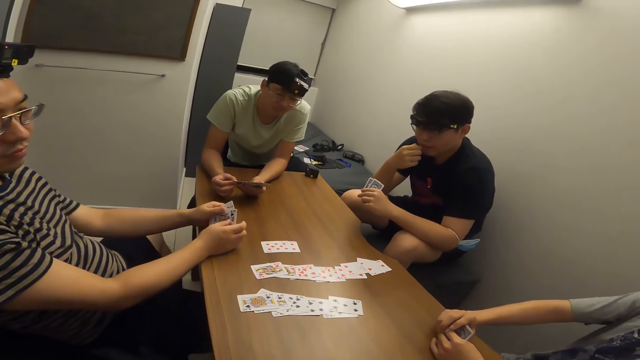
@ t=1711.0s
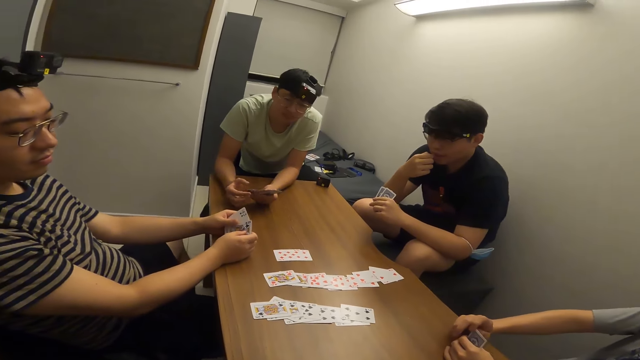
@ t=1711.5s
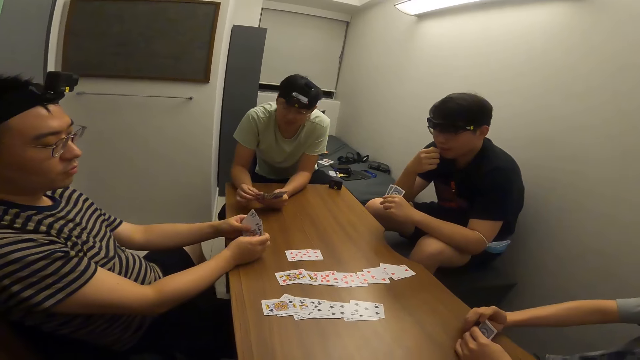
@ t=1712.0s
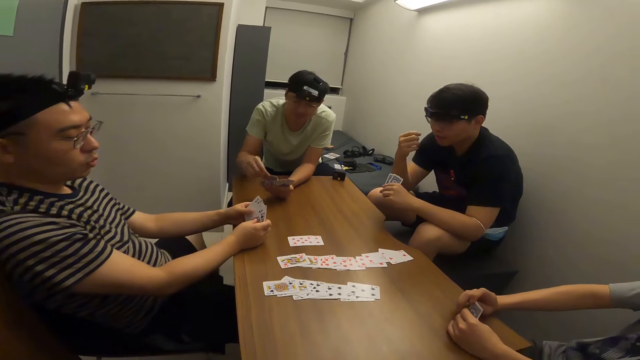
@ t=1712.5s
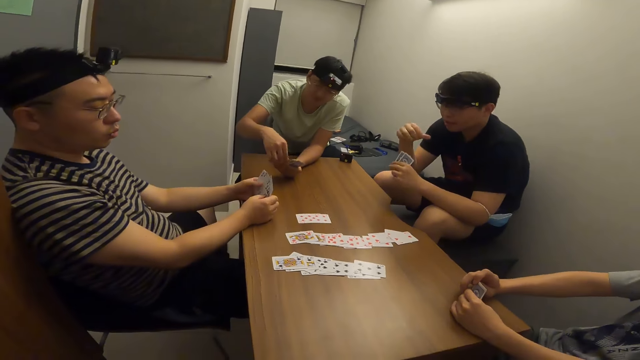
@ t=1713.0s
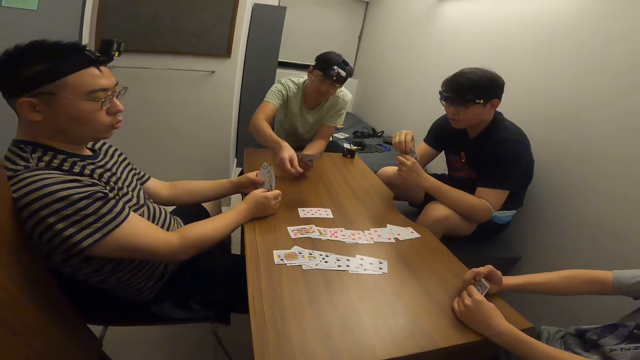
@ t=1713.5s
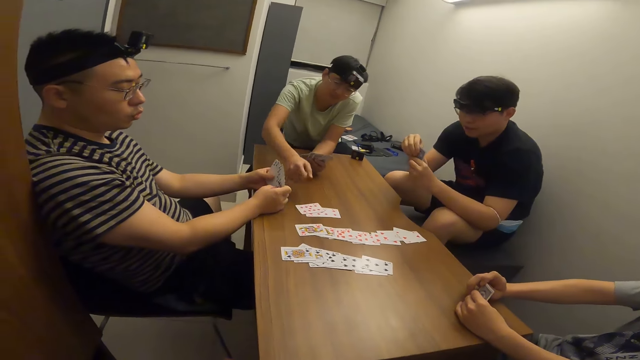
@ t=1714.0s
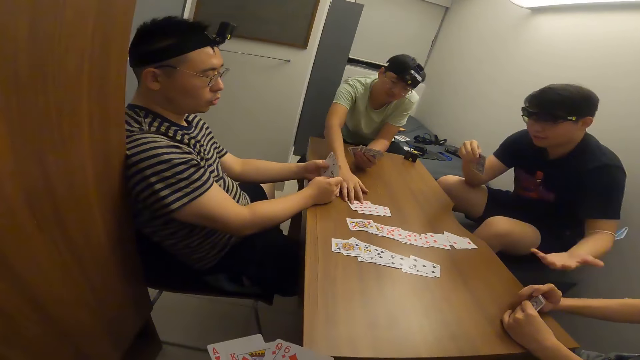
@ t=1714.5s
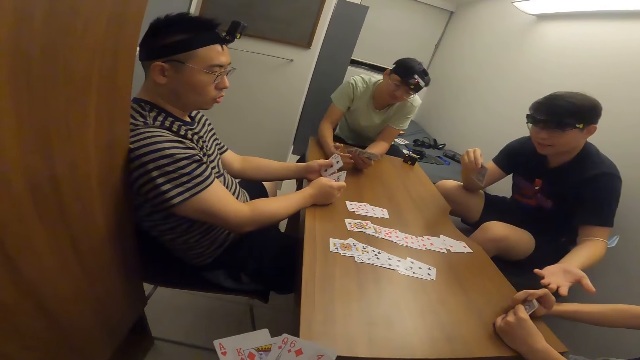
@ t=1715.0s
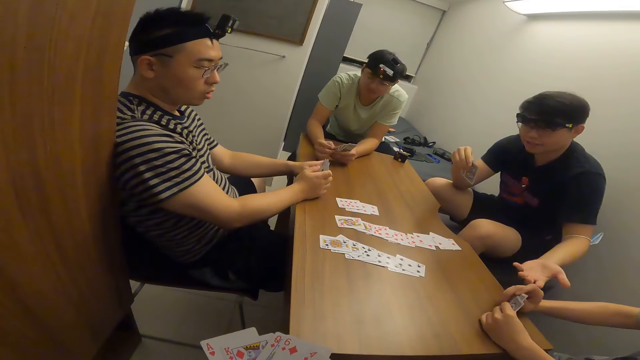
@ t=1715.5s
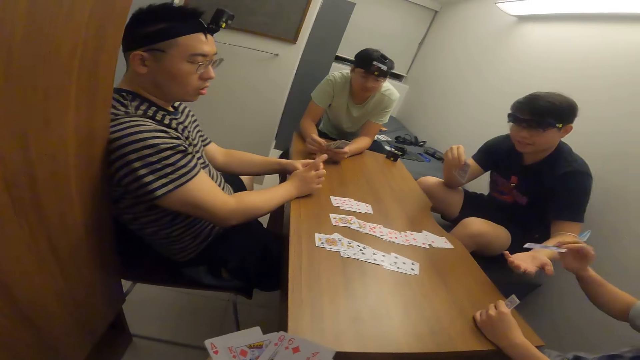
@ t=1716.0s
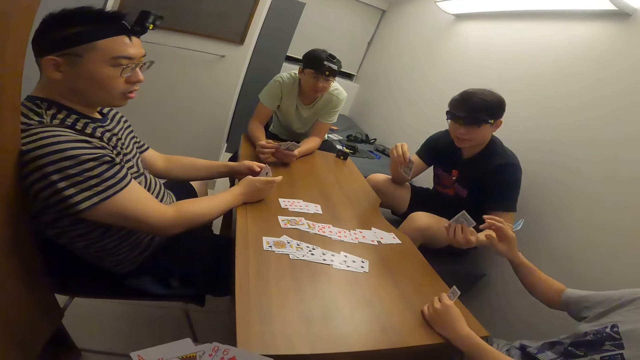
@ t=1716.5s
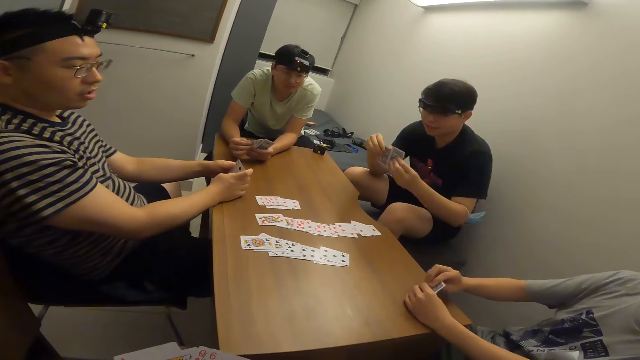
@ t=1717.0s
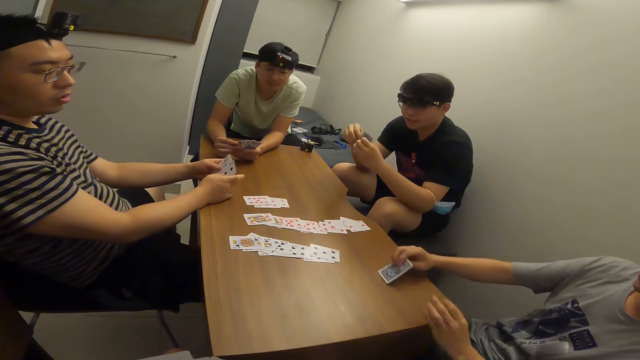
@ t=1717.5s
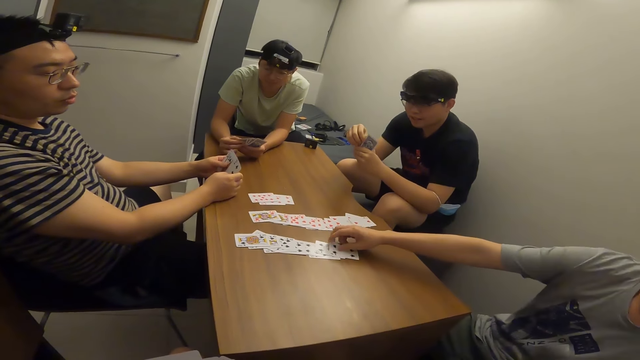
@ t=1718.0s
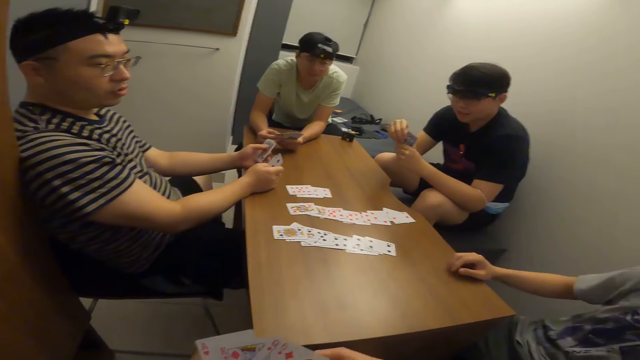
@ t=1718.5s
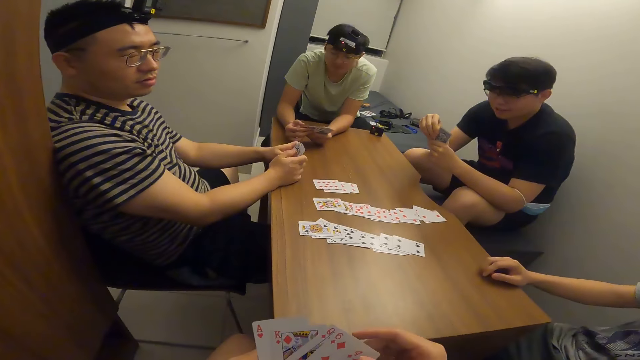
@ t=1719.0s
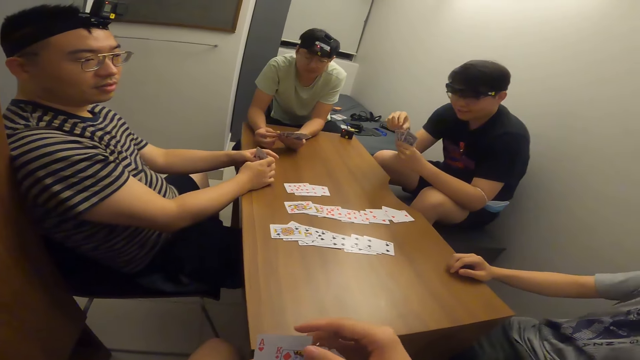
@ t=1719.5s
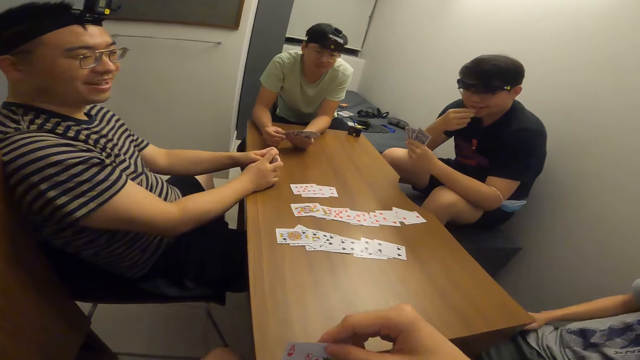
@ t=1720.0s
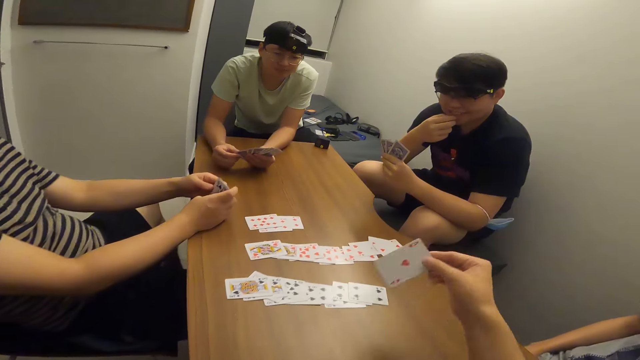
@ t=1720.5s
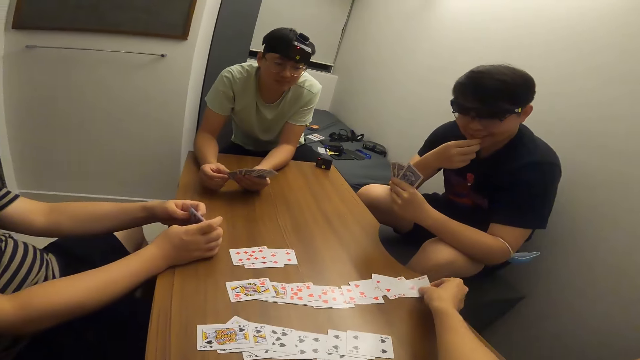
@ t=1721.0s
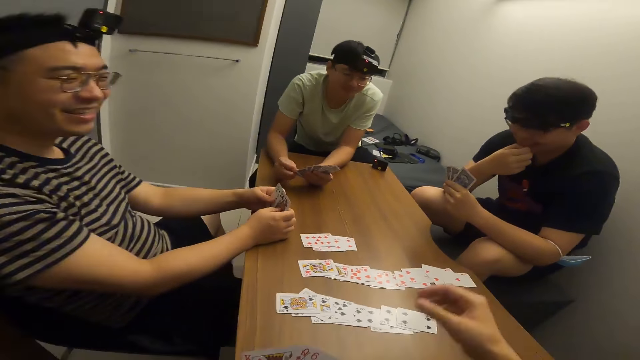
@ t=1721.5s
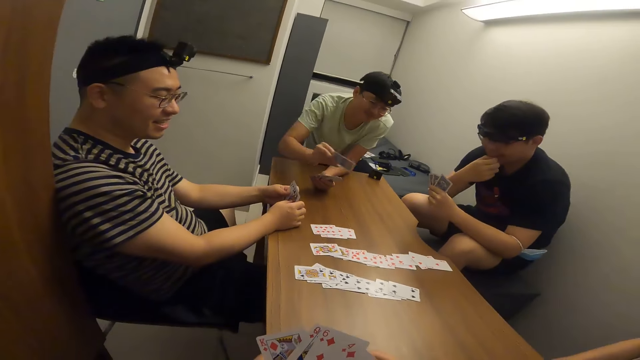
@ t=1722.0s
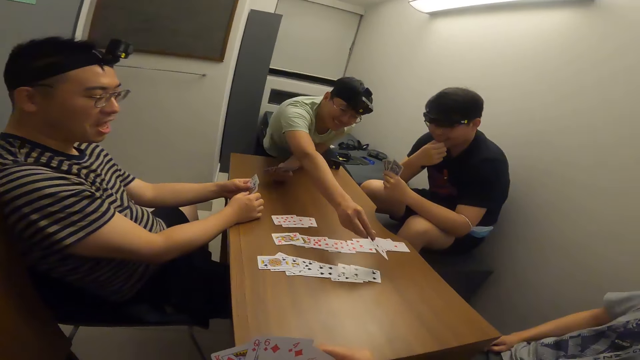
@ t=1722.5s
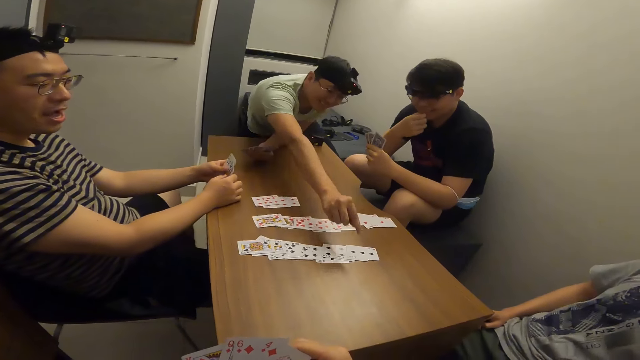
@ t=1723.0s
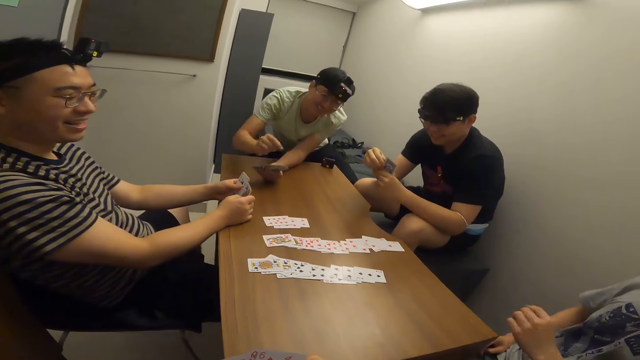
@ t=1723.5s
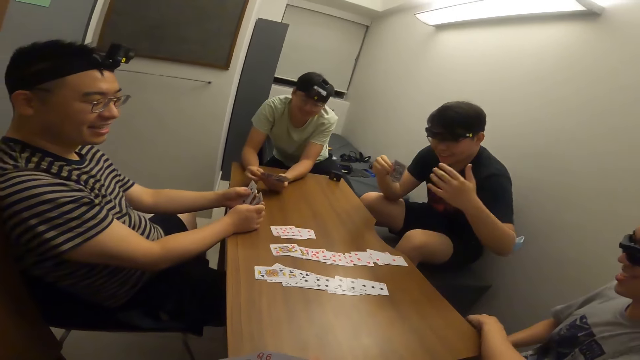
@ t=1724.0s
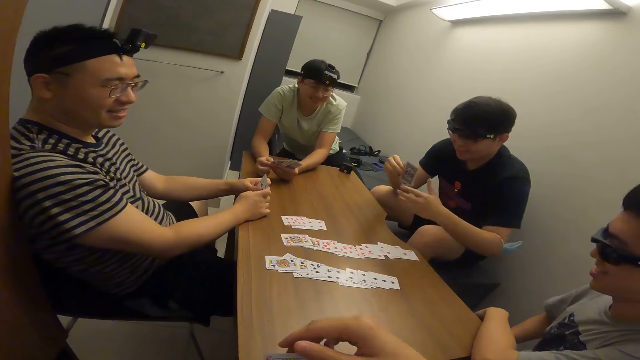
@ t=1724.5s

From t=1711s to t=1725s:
A man places a card on the table with his right hand. Another man passes a card to a third man with his right hand. The second man places a card on the table with his right hand. The camera wearer shuffles his cards. He places a card on the table with his right hand. The first man places a card on the table with his right hand.

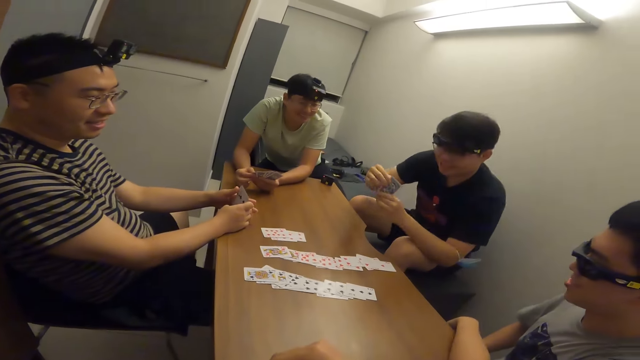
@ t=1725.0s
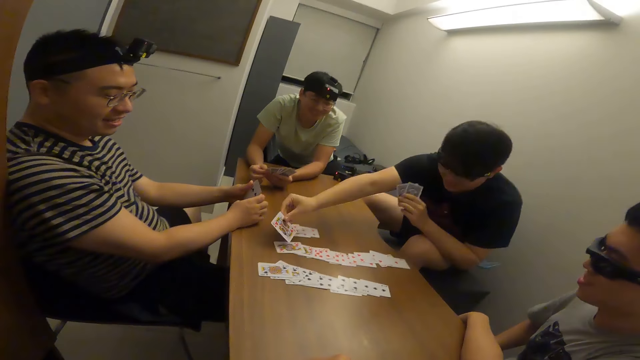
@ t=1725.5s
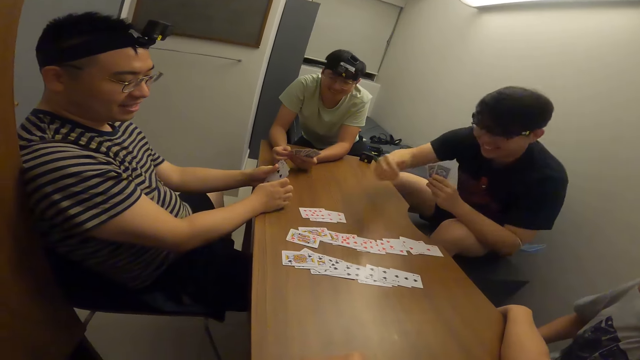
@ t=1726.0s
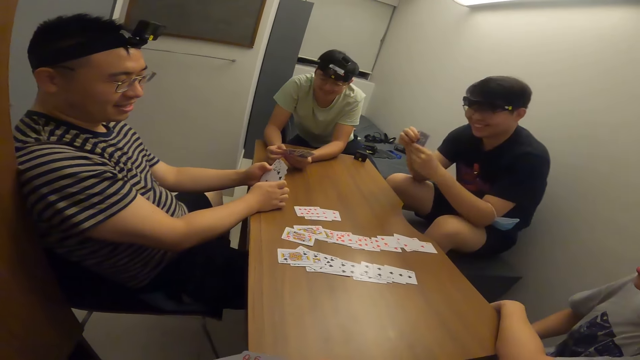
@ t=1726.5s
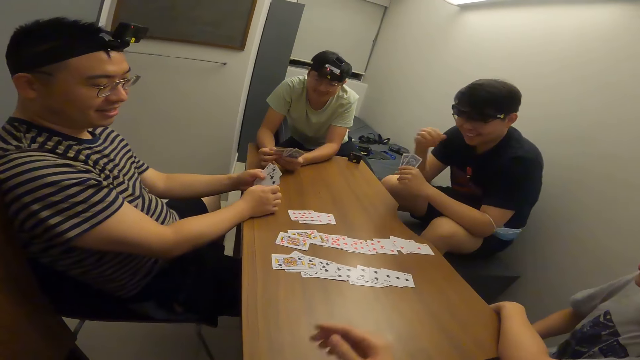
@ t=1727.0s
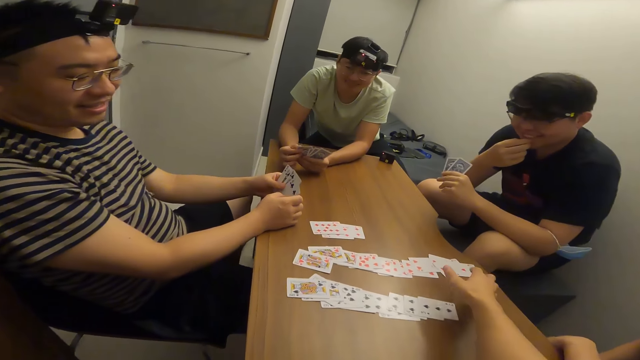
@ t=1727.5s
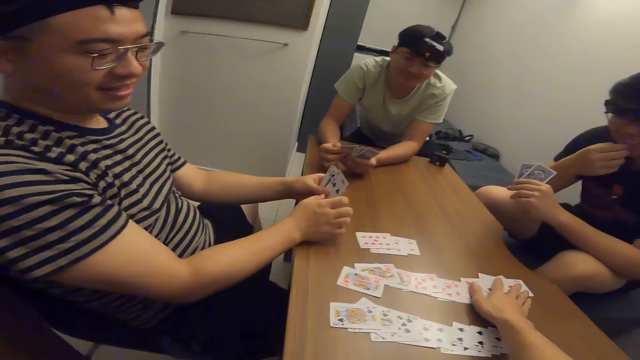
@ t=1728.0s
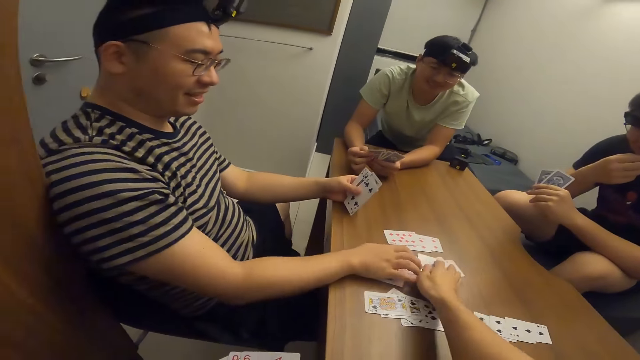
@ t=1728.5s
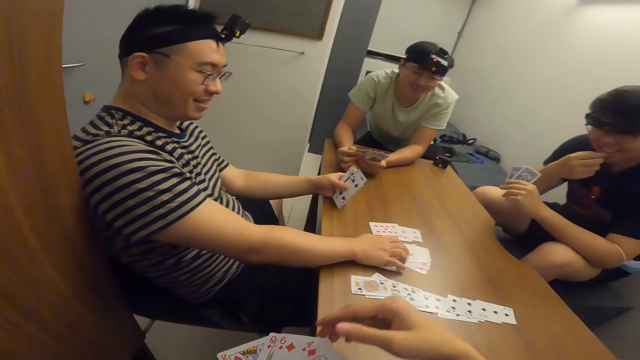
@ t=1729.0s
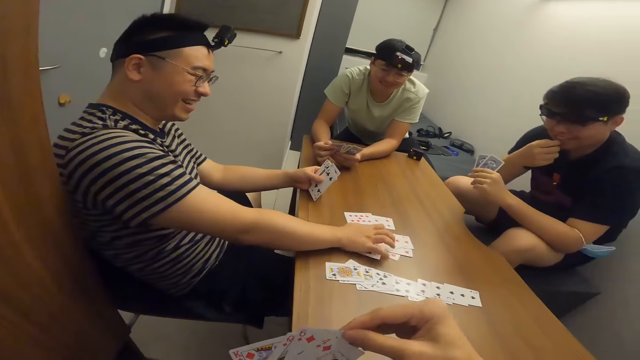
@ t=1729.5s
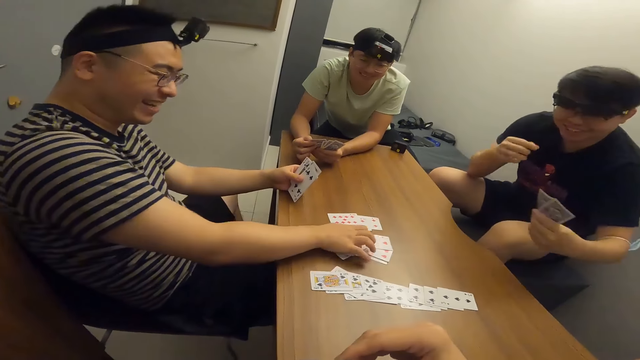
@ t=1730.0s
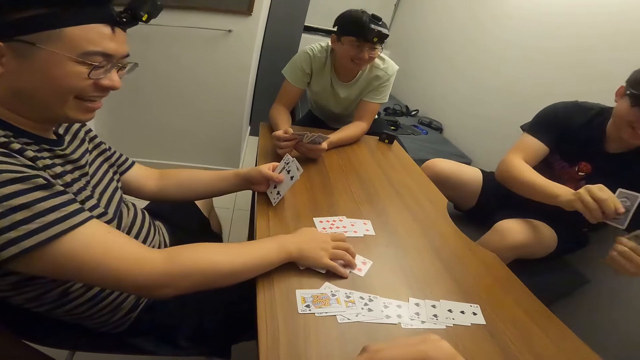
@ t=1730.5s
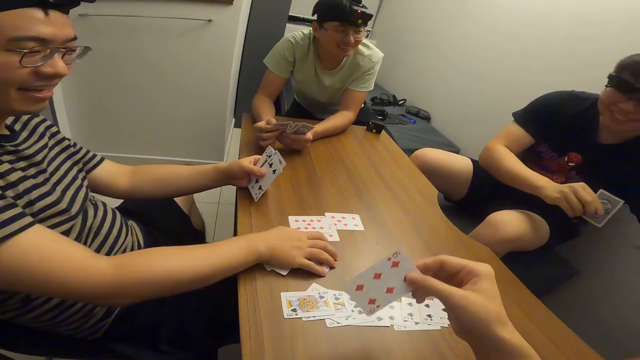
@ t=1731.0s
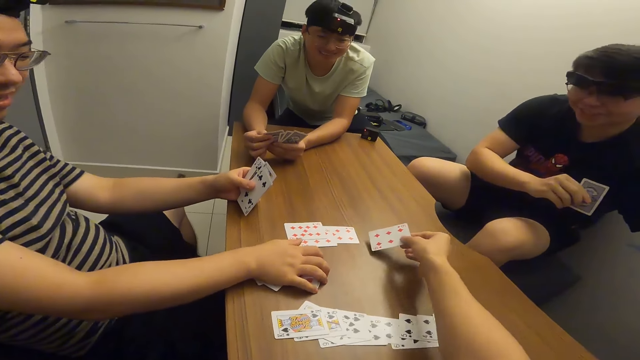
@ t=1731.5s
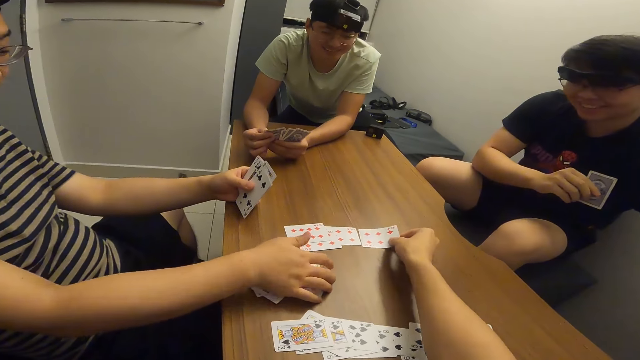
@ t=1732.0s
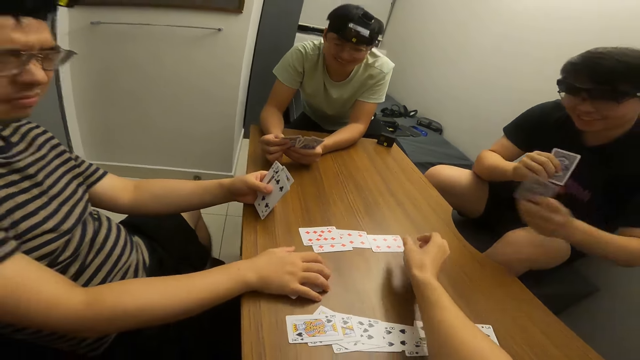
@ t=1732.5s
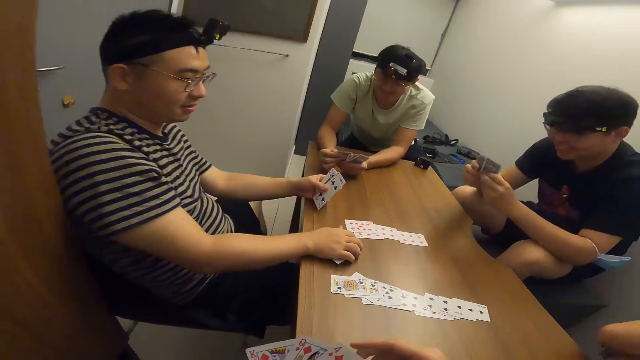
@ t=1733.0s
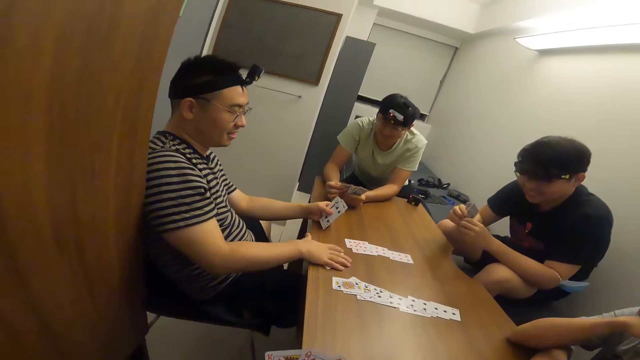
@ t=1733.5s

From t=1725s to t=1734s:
A man places a card on the table with his right hand. The camera wearer separates some cards on the table with his right hand. He moves the cards on the table. Another man arranges the separated card with his hands and moves the card on the table. The camera wearer places a card on the table with his right hand.
